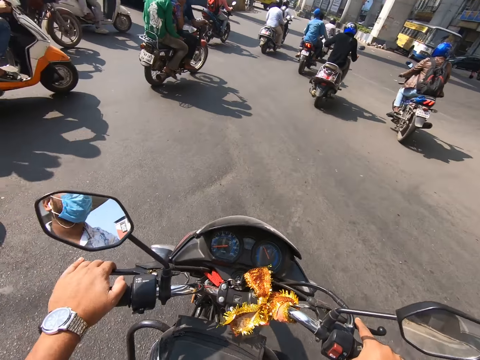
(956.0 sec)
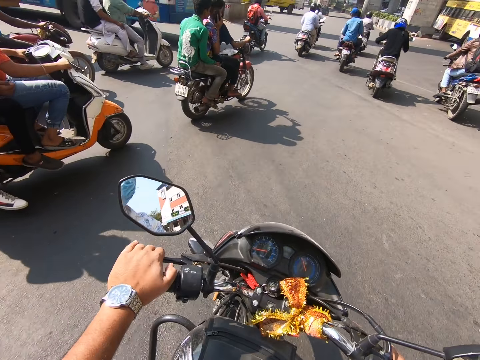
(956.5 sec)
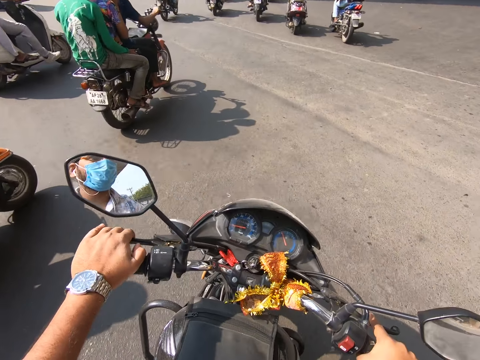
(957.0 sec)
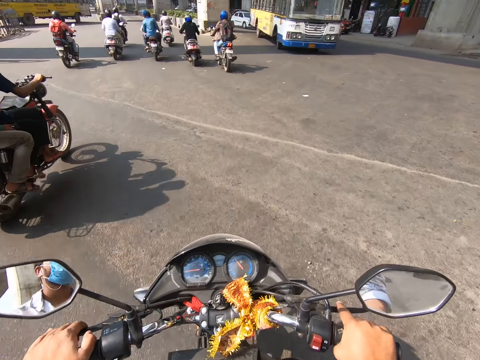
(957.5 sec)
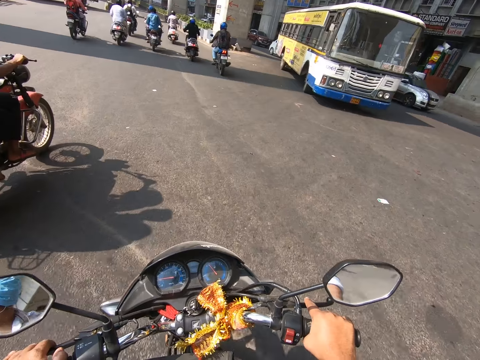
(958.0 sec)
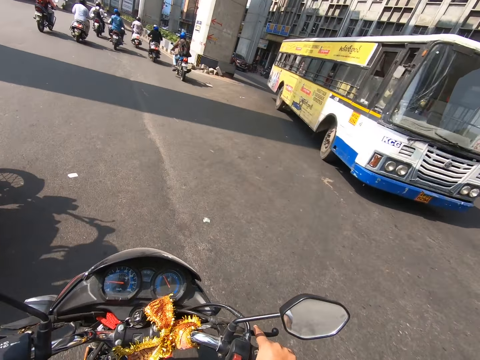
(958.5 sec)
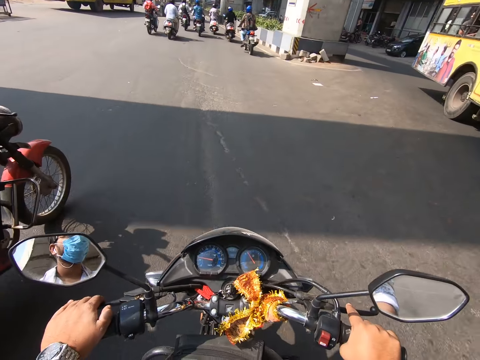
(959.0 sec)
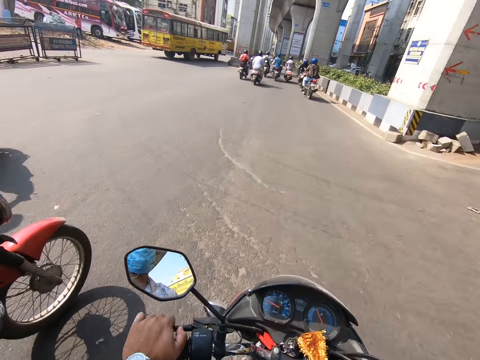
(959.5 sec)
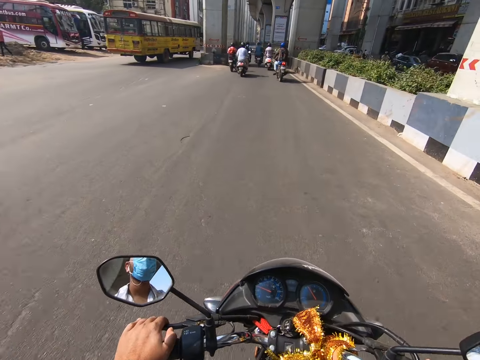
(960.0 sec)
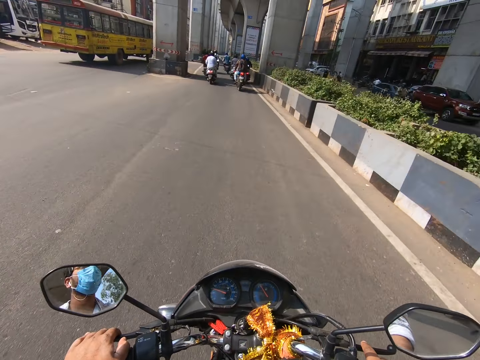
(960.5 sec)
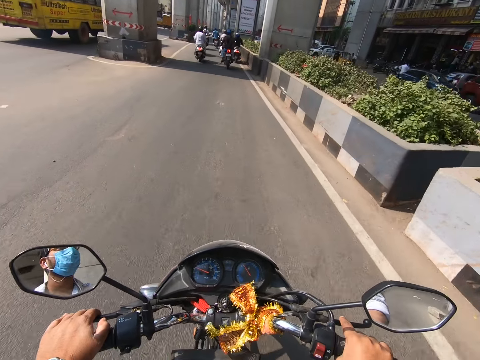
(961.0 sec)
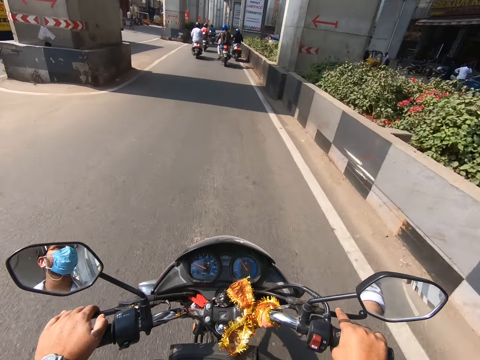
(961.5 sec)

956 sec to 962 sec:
Several motorcycles and tricycles ride past the camera wearer.

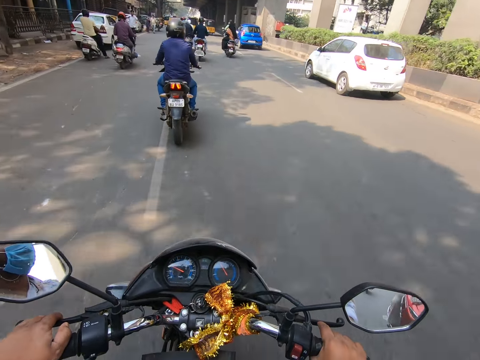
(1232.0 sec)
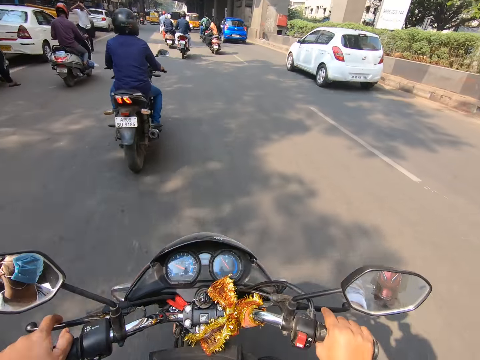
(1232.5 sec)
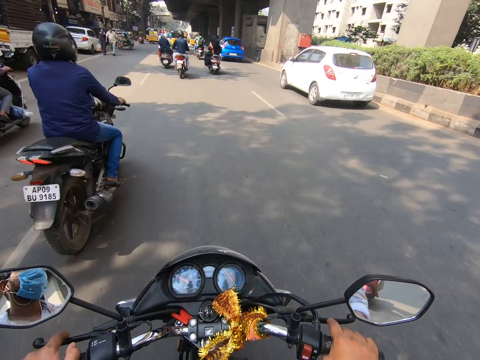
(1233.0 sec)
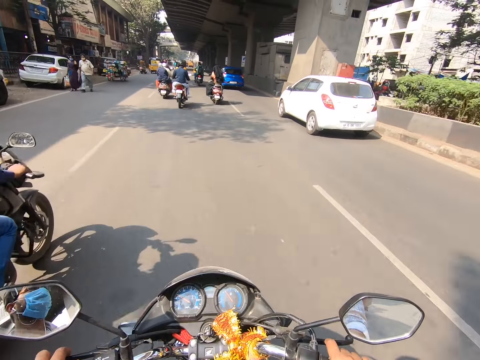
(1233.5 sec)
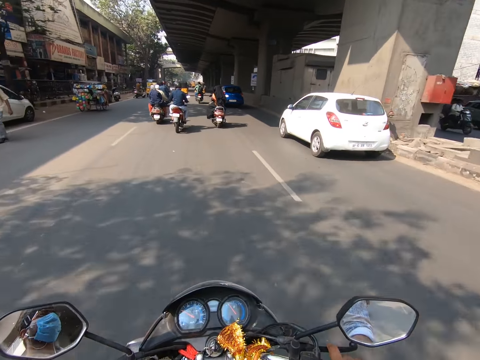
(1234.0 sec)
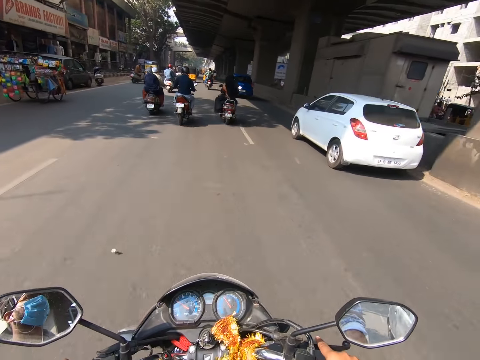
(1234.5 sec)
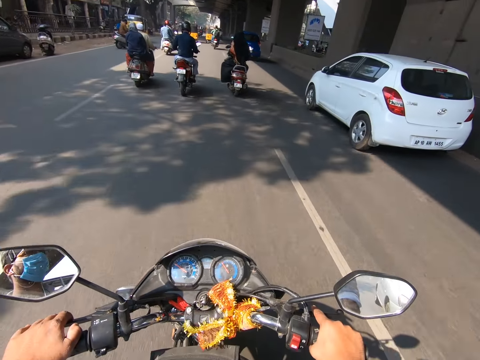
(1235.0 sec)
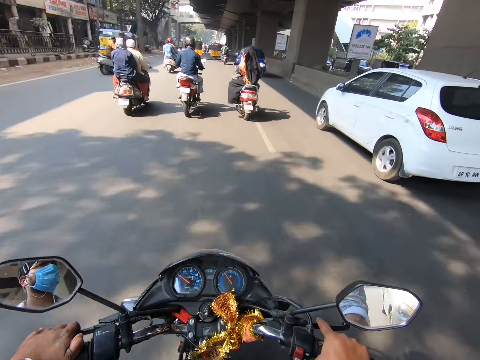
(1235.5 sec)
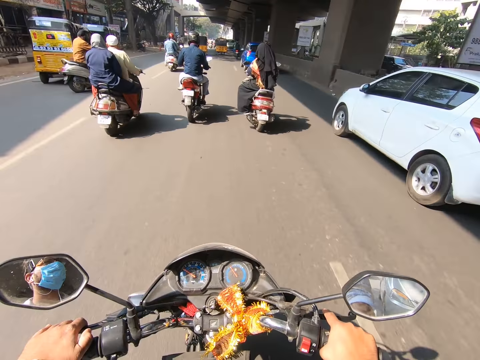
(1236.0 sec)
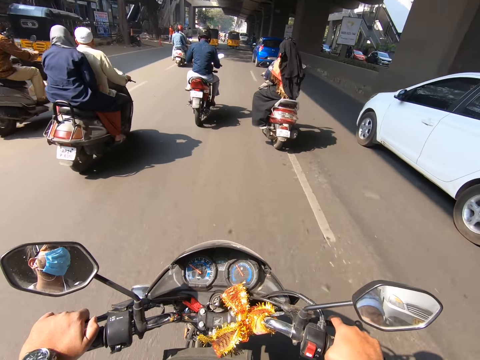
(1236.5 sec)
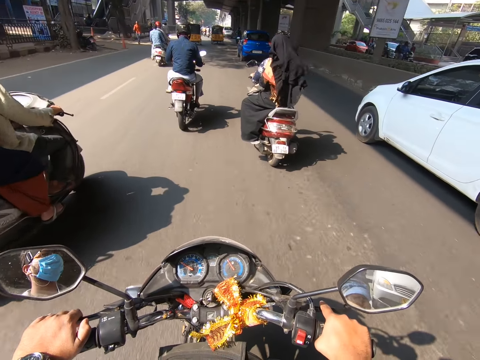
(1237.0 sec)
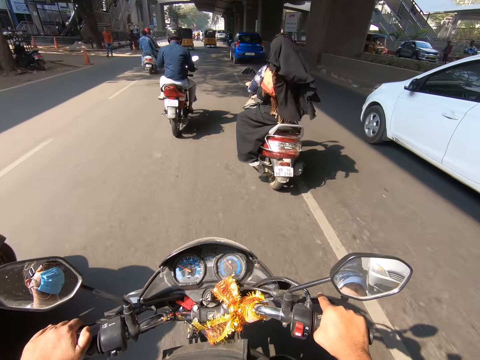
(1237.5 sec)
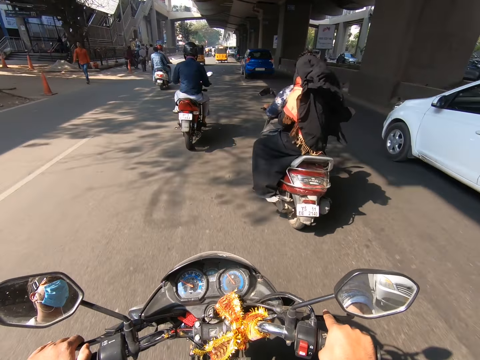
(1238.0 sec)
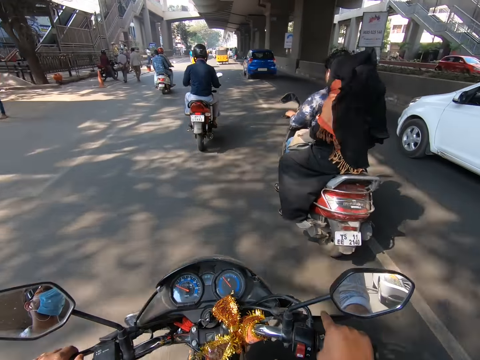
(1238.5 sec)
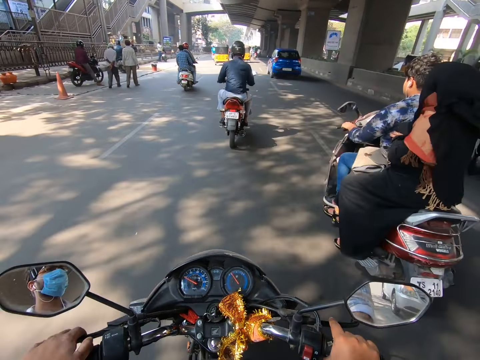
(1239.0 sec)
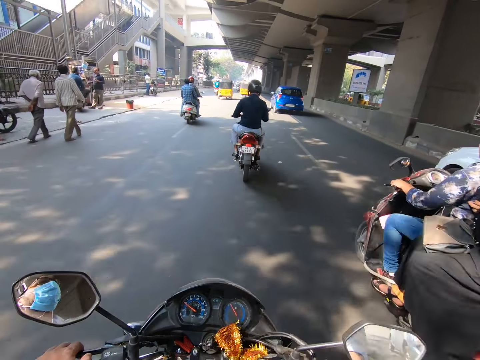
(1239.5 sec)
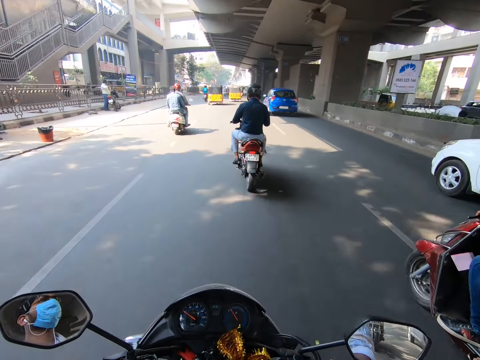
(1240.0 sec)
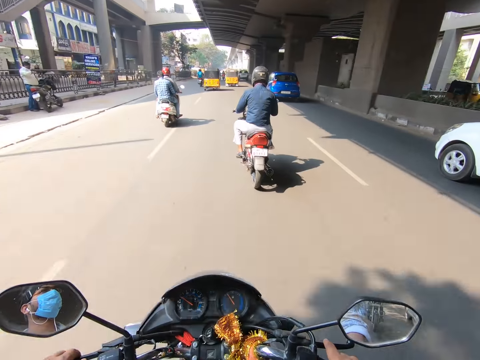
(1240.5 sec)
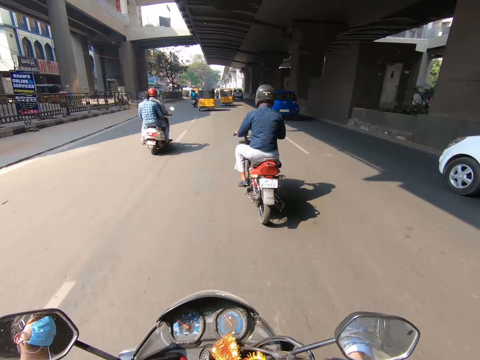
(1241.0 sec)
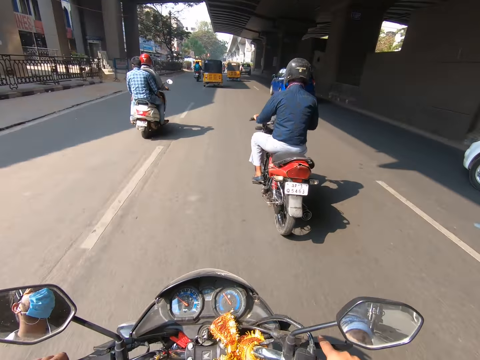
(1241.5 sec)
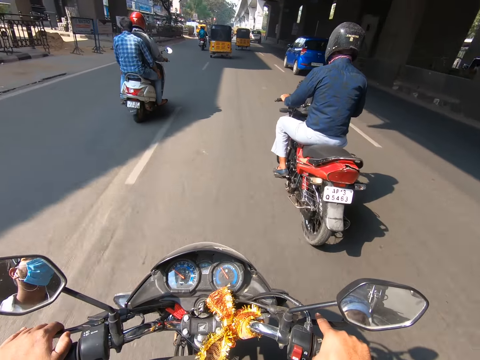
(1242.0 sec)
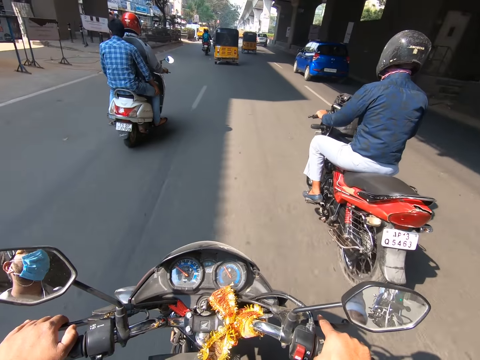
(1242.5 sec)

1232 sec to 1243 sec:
The camera wearer rides past a motorbike repeatedly.

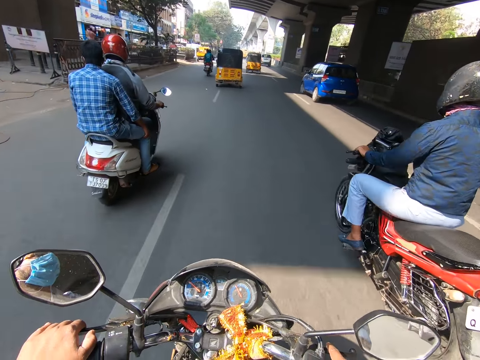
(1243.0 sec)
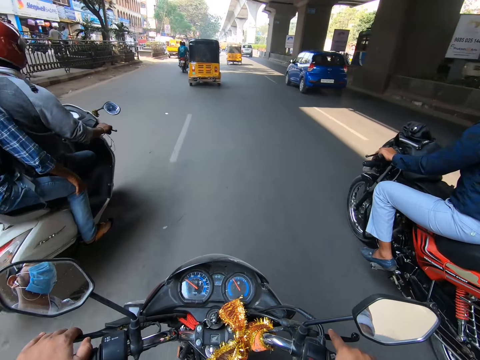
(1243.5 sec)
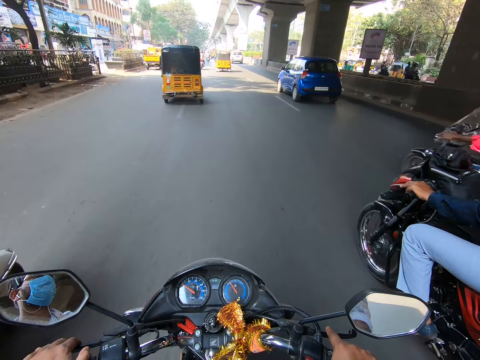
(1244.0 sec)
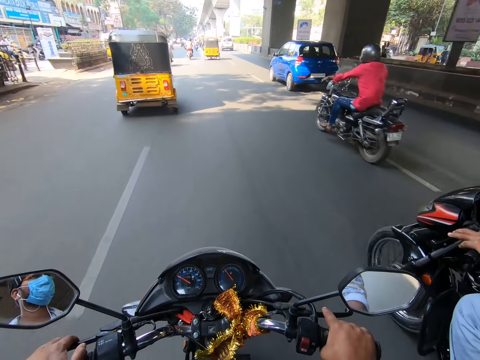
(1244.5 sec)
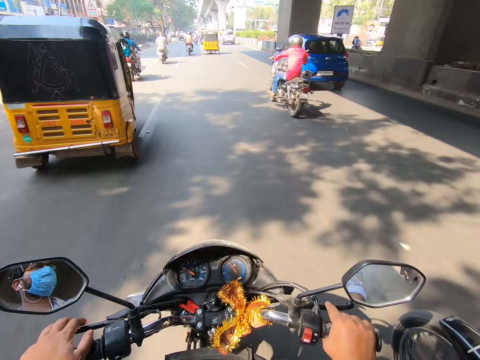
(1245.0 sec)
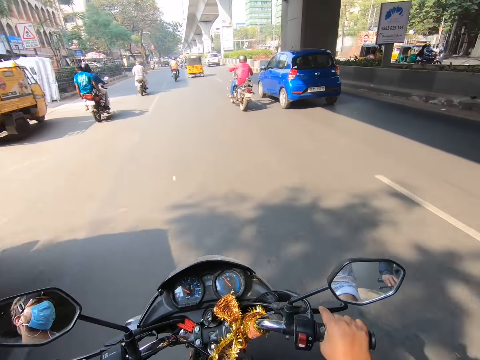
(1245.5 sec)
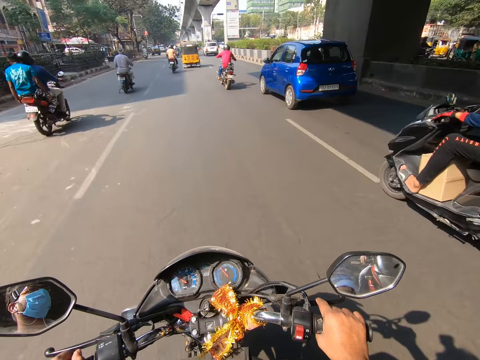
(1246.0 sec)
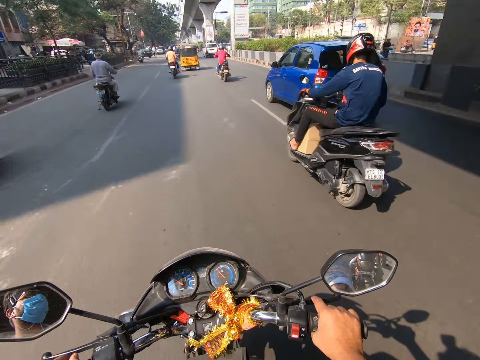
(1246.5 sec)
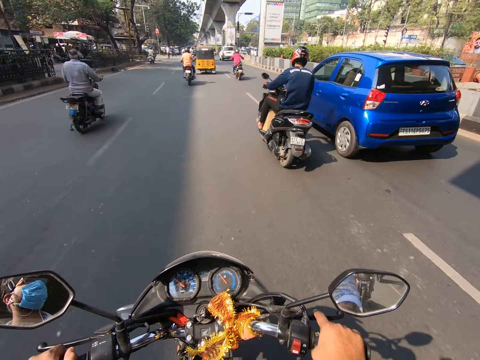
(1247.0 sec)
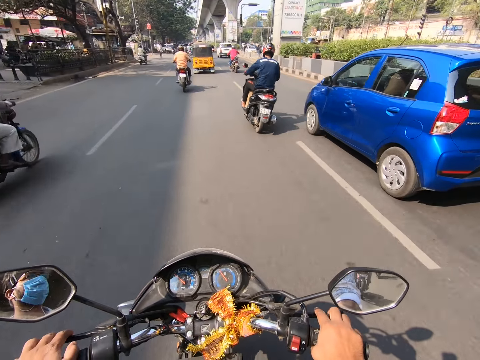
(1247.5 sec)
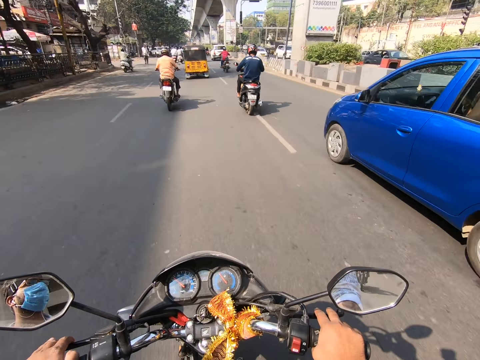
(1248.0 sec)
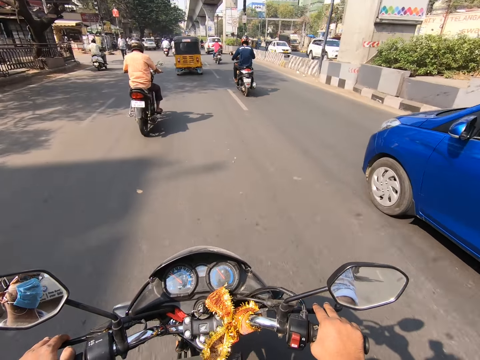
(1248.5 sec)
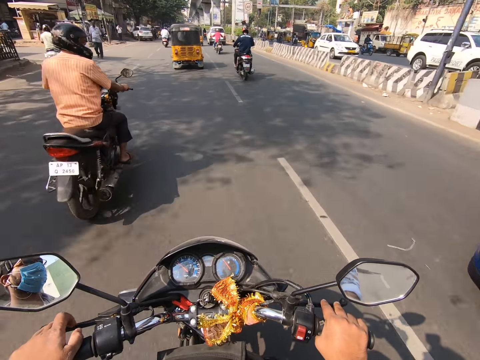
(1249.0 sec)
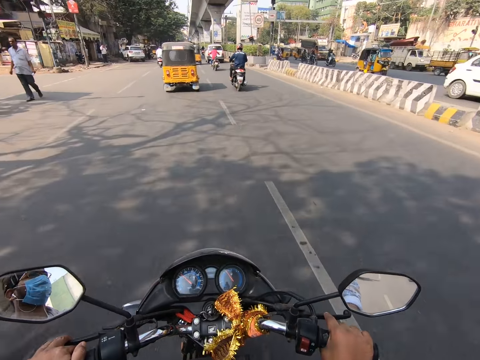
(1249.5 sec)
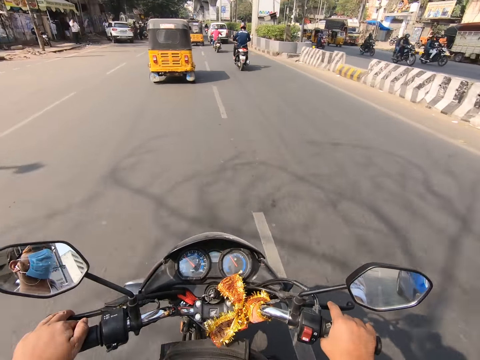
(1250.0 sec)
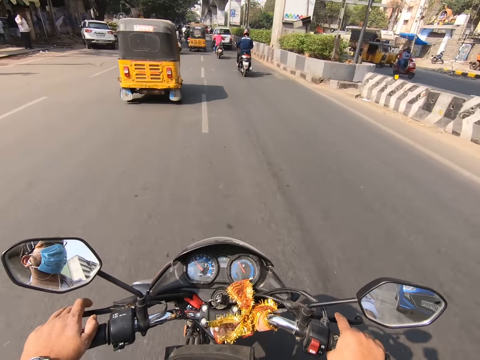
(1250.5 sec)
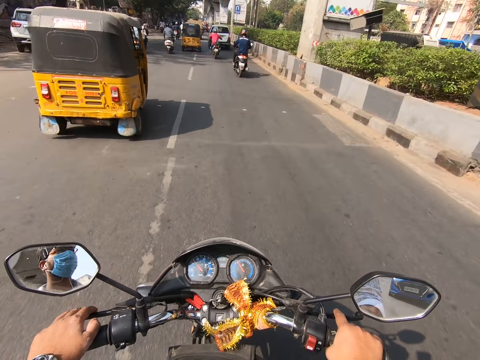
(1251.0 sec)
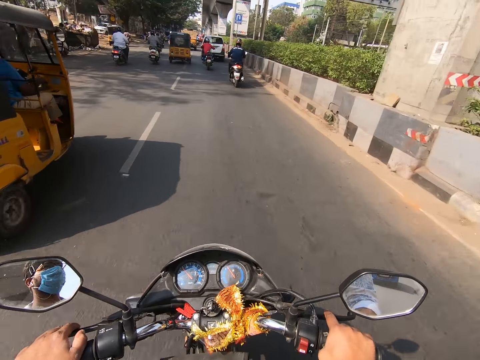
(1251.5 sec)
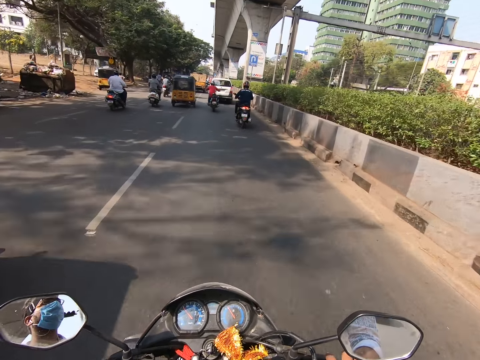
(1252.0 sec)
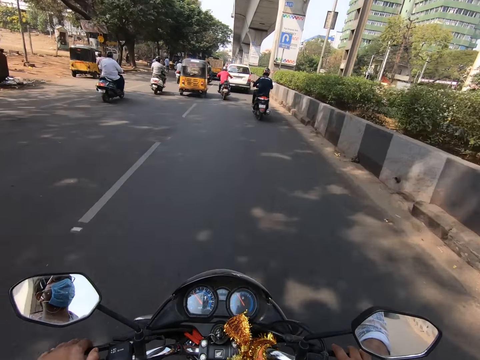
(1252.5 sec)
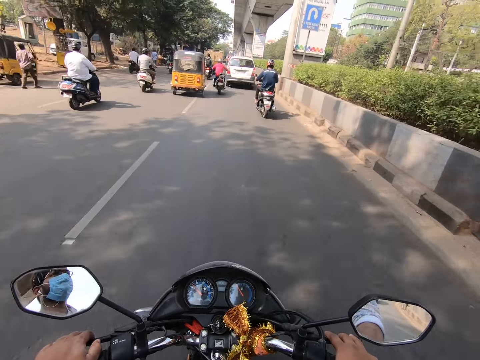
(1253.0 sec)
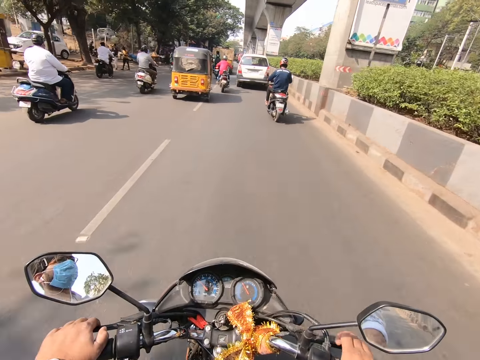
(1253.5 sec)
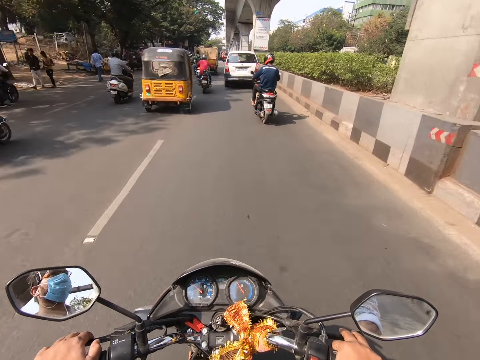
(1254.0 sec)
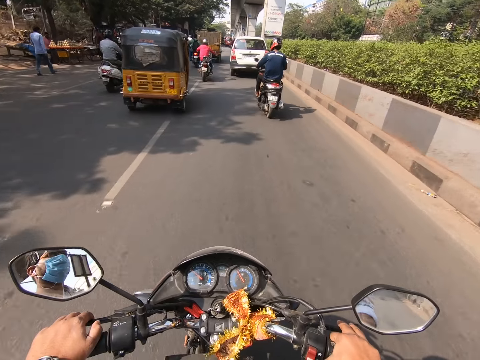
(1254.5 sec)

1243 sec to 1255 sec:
The camera wearer rides past a motorbike. They ride past a motorbike again. They ride past a tricycle. A motorbike rides past the camera wearer. The camera wearer rides past a motorbike. They ride past a car. They ride past a motorbike. They ride past a tricycle.
